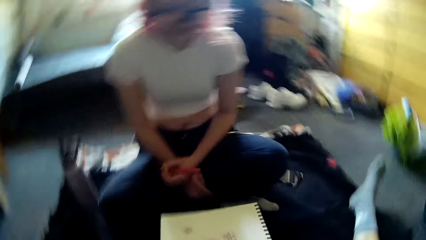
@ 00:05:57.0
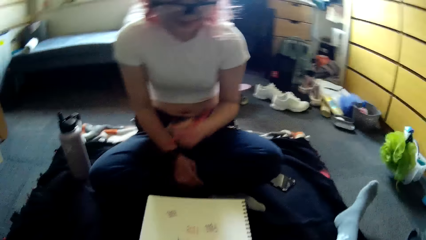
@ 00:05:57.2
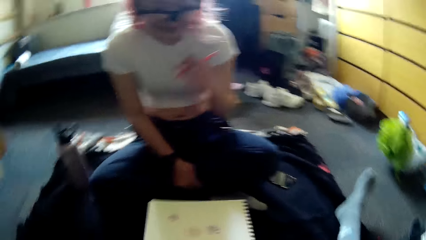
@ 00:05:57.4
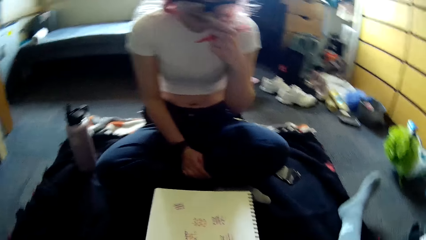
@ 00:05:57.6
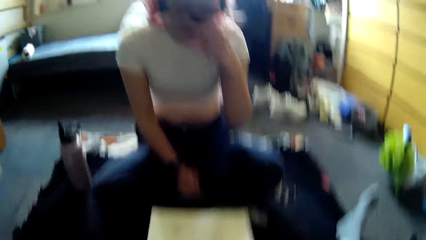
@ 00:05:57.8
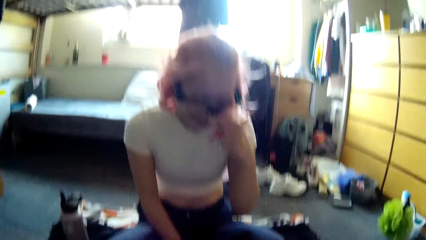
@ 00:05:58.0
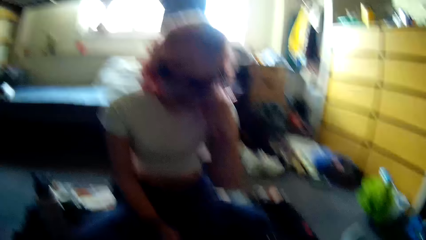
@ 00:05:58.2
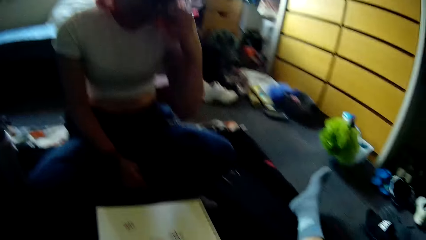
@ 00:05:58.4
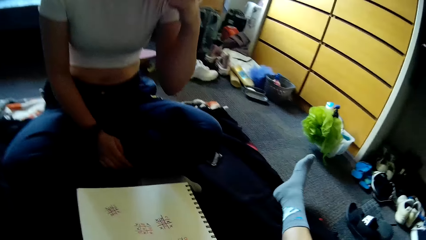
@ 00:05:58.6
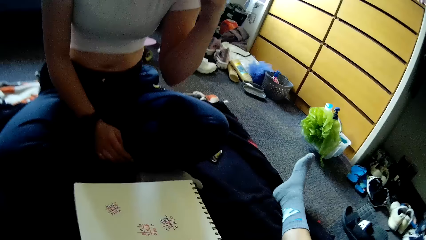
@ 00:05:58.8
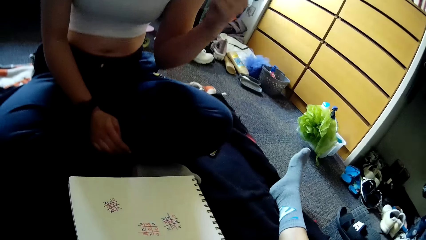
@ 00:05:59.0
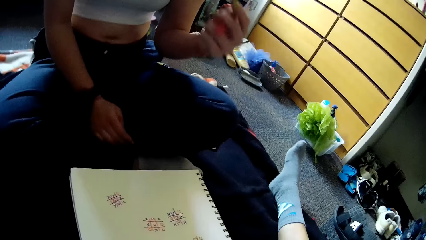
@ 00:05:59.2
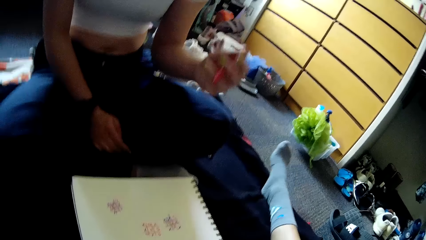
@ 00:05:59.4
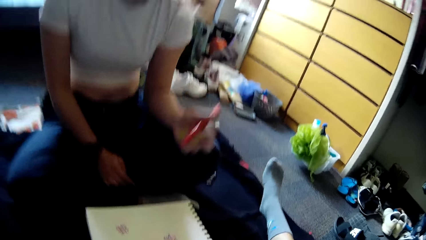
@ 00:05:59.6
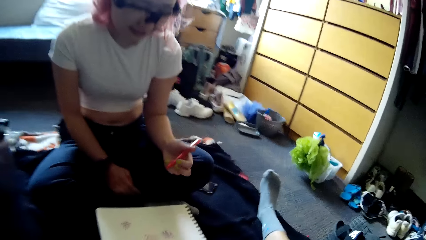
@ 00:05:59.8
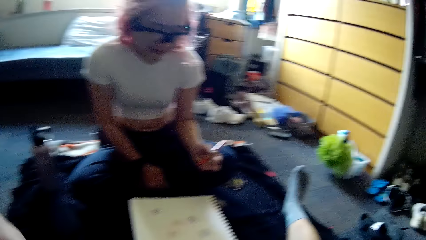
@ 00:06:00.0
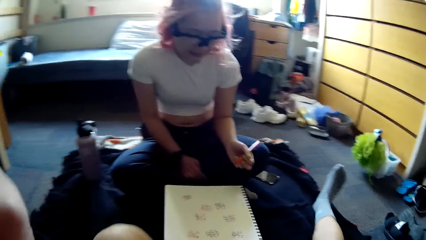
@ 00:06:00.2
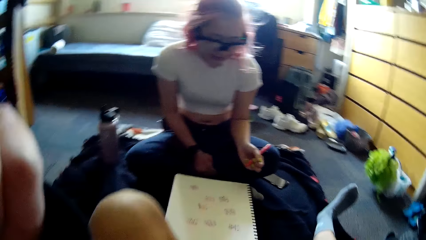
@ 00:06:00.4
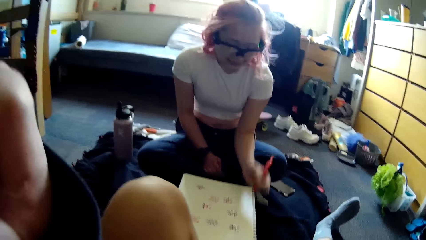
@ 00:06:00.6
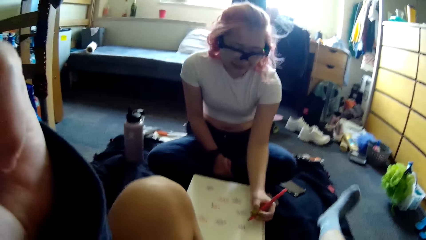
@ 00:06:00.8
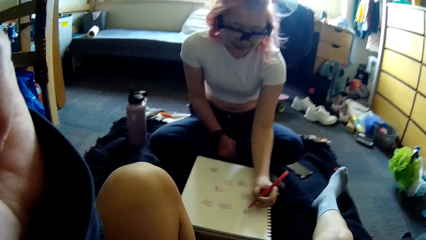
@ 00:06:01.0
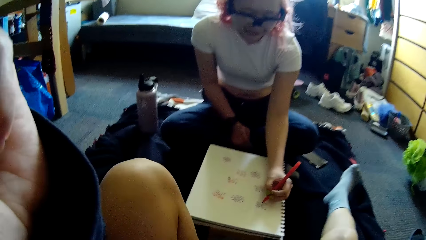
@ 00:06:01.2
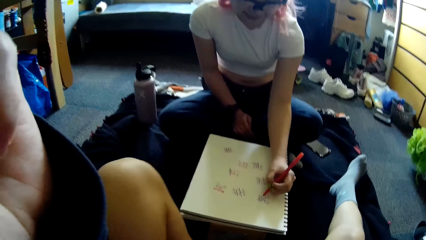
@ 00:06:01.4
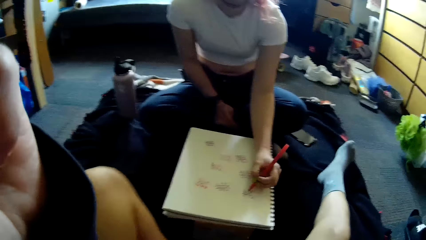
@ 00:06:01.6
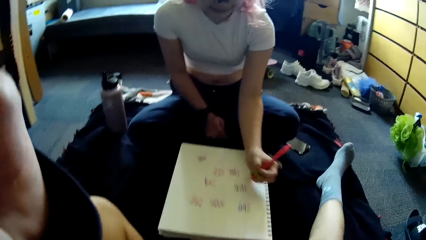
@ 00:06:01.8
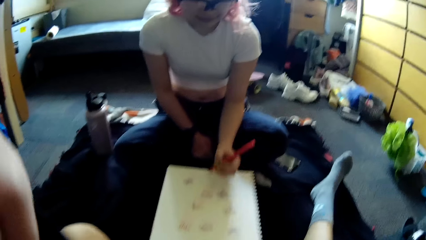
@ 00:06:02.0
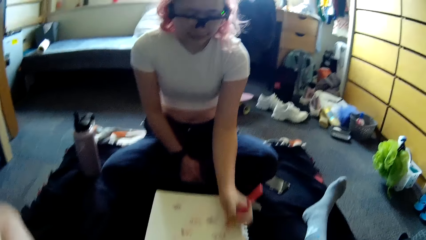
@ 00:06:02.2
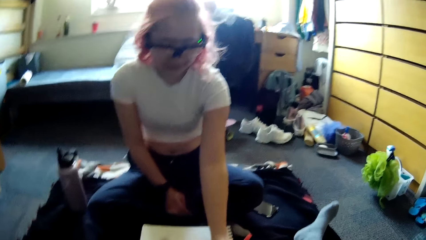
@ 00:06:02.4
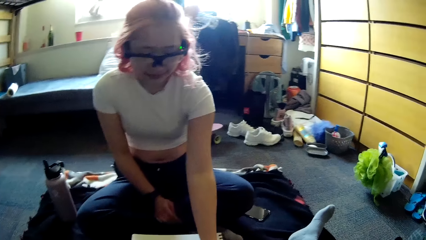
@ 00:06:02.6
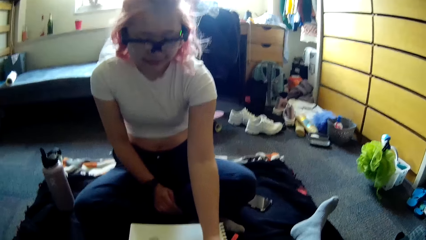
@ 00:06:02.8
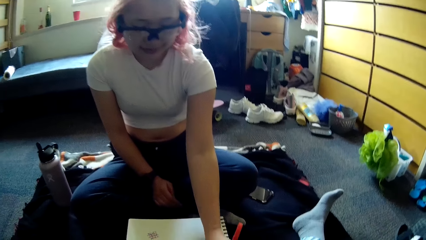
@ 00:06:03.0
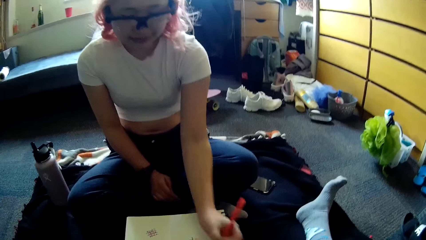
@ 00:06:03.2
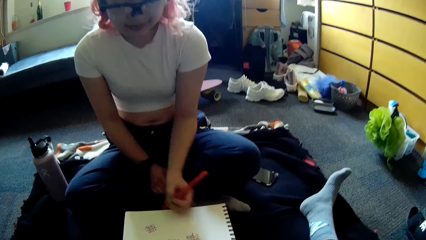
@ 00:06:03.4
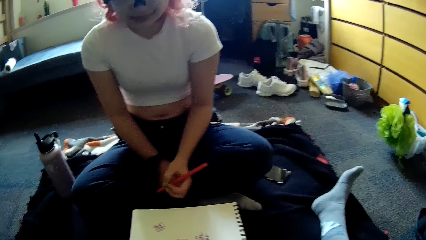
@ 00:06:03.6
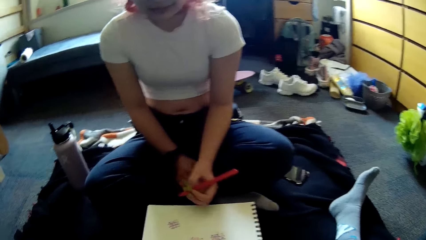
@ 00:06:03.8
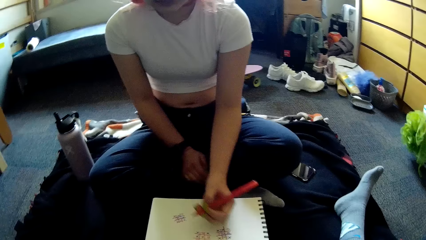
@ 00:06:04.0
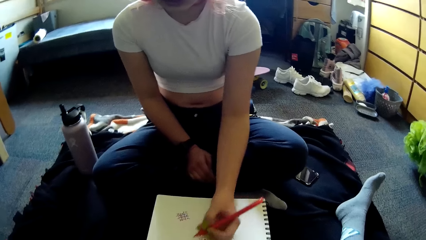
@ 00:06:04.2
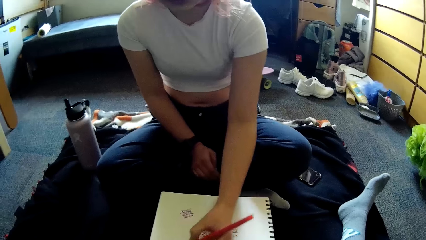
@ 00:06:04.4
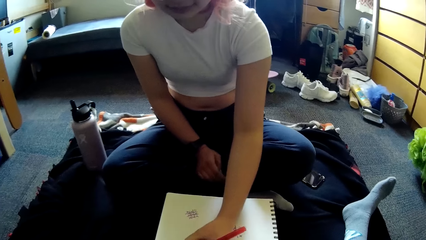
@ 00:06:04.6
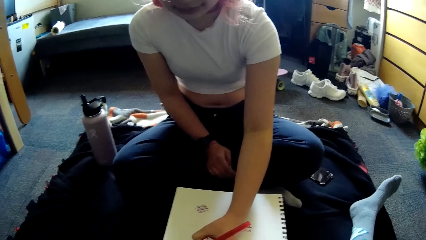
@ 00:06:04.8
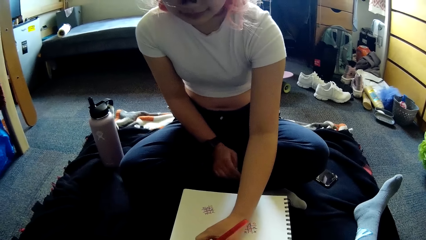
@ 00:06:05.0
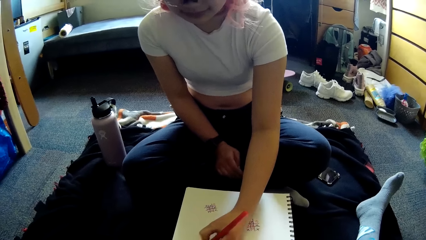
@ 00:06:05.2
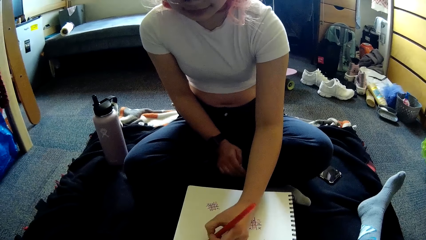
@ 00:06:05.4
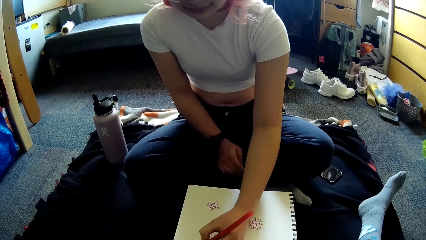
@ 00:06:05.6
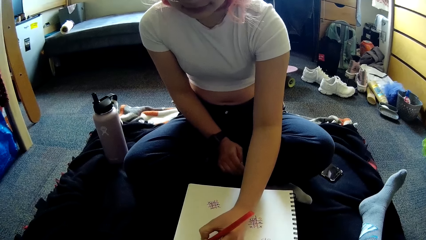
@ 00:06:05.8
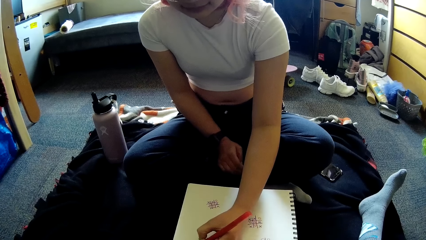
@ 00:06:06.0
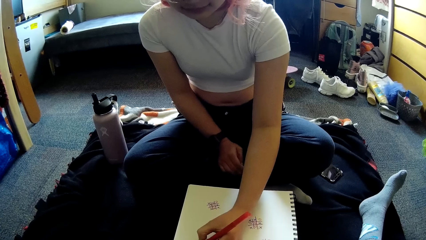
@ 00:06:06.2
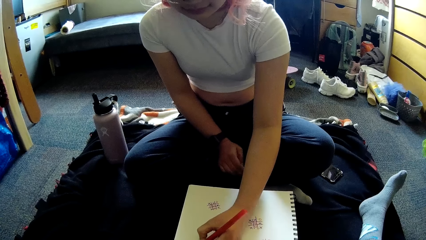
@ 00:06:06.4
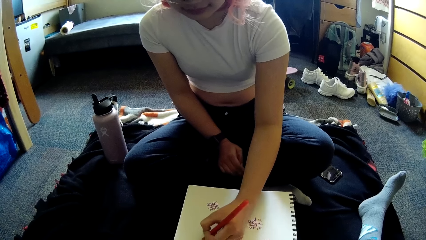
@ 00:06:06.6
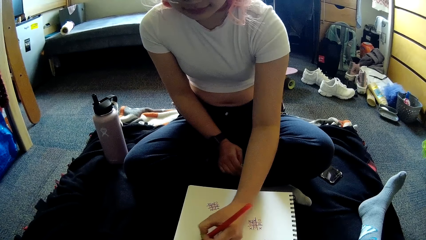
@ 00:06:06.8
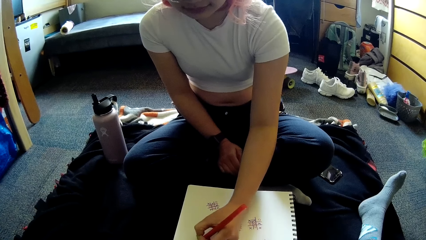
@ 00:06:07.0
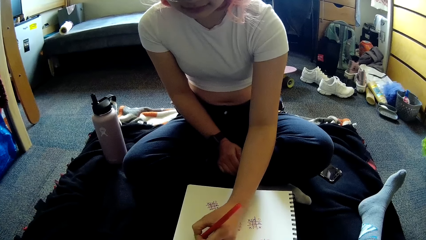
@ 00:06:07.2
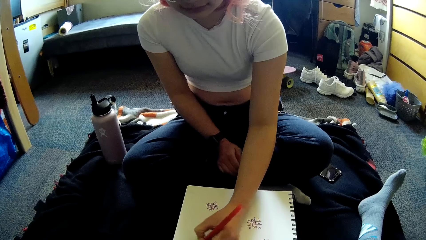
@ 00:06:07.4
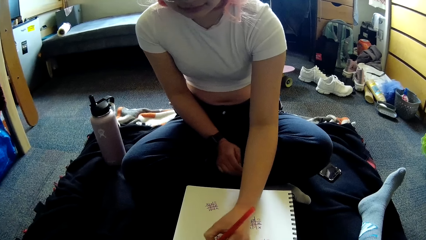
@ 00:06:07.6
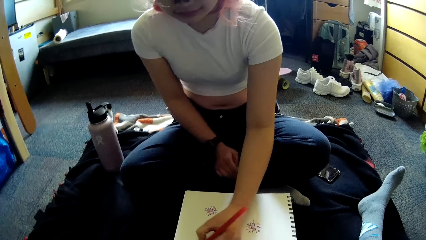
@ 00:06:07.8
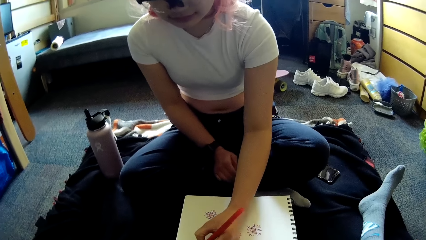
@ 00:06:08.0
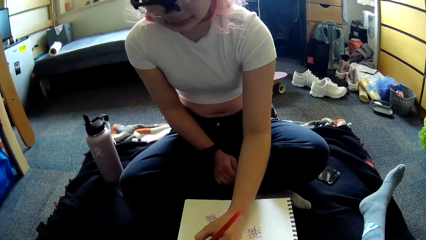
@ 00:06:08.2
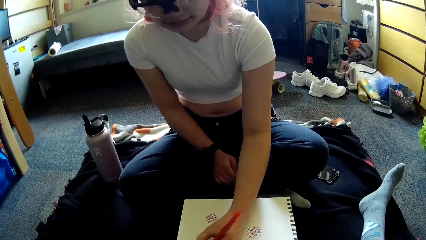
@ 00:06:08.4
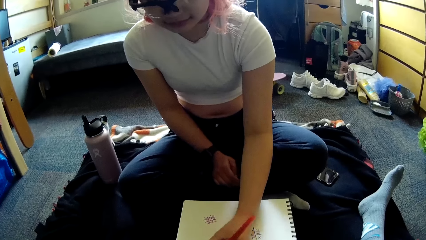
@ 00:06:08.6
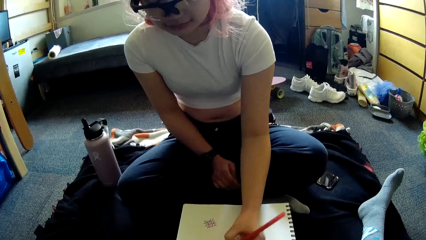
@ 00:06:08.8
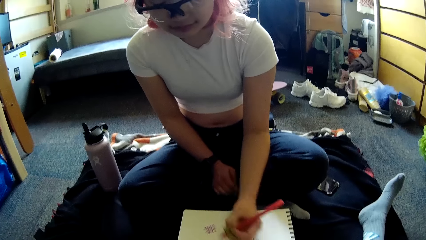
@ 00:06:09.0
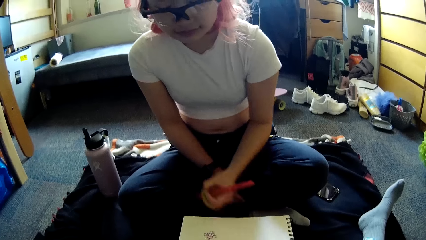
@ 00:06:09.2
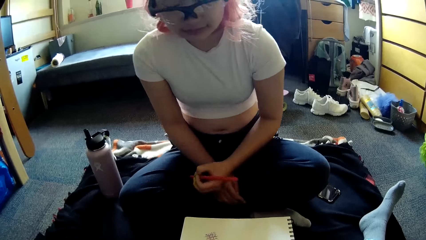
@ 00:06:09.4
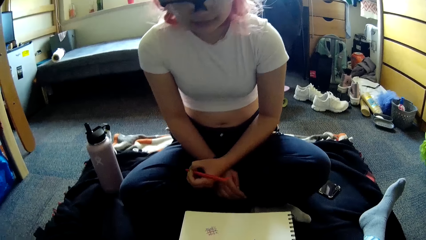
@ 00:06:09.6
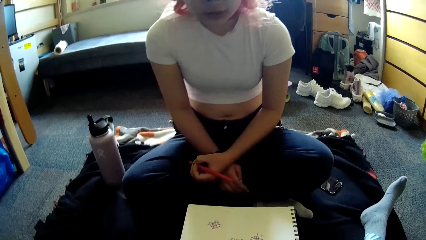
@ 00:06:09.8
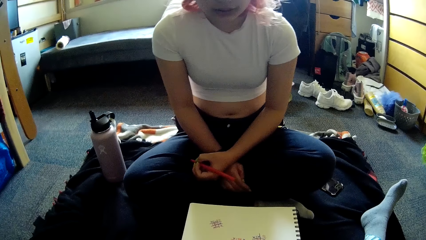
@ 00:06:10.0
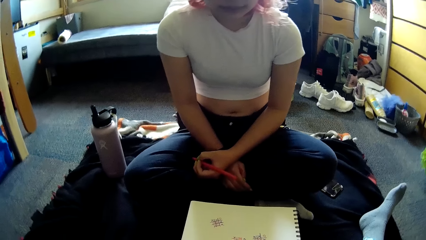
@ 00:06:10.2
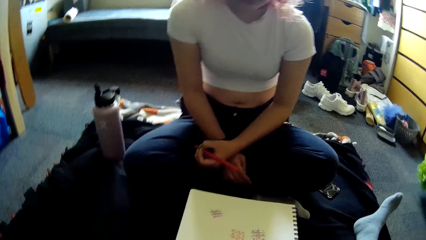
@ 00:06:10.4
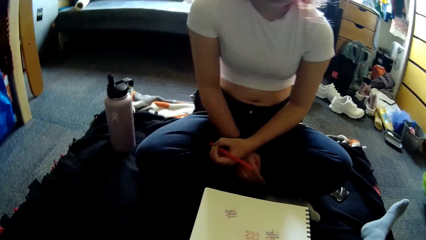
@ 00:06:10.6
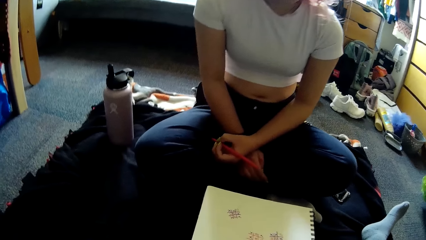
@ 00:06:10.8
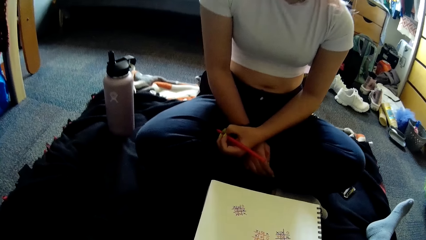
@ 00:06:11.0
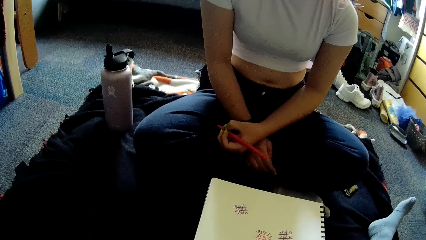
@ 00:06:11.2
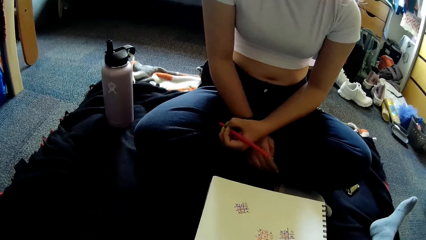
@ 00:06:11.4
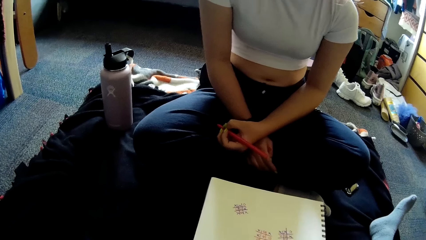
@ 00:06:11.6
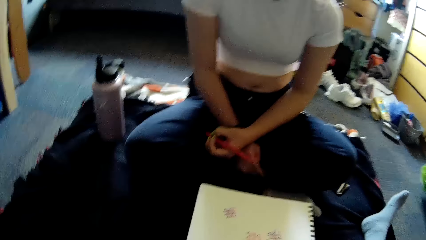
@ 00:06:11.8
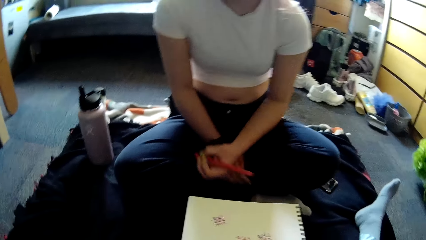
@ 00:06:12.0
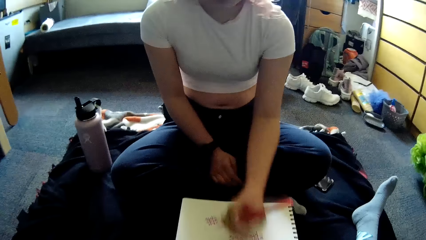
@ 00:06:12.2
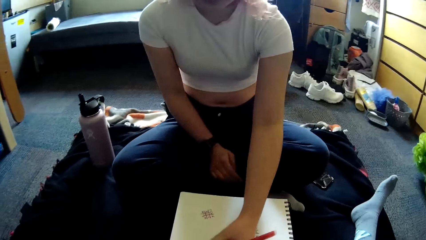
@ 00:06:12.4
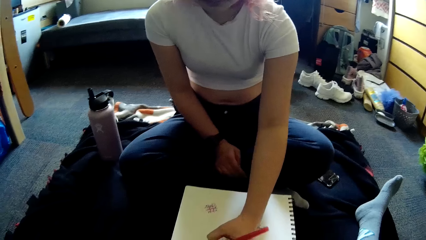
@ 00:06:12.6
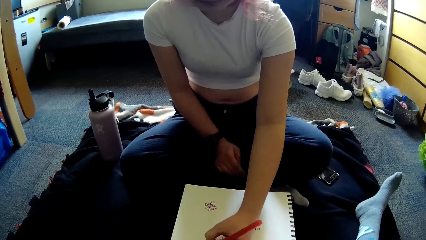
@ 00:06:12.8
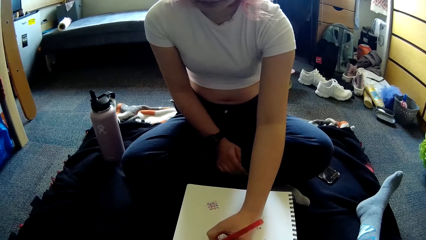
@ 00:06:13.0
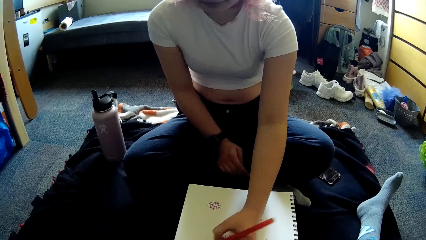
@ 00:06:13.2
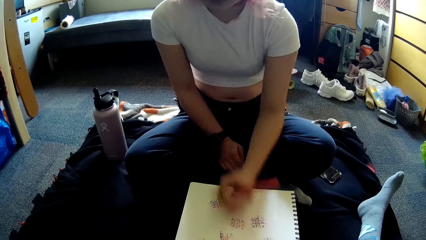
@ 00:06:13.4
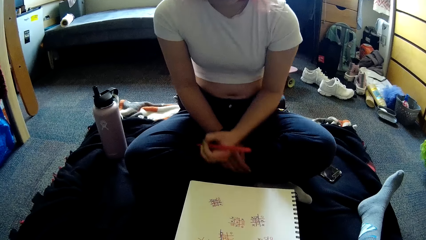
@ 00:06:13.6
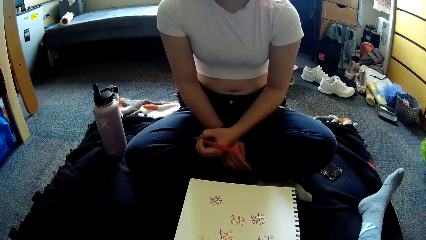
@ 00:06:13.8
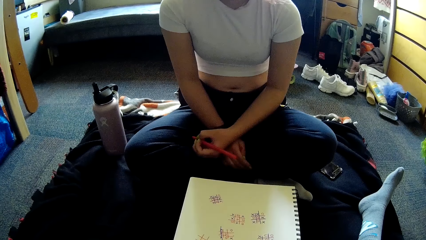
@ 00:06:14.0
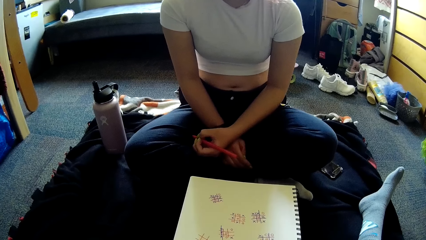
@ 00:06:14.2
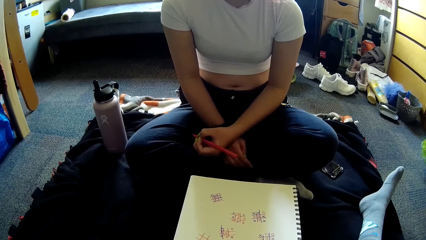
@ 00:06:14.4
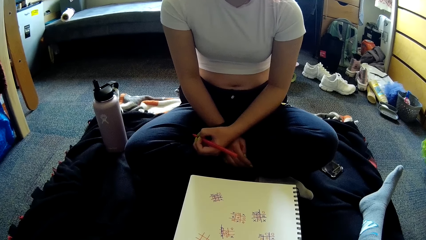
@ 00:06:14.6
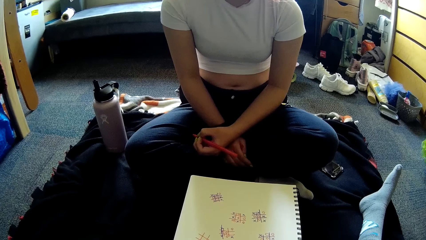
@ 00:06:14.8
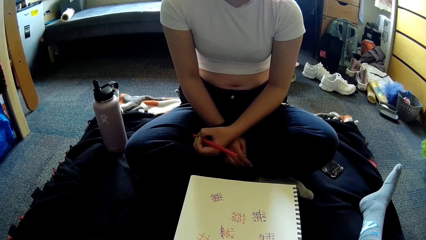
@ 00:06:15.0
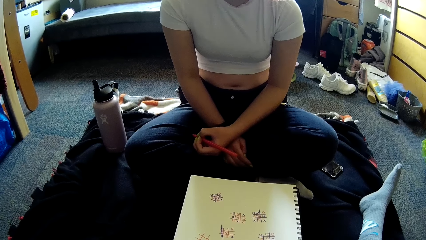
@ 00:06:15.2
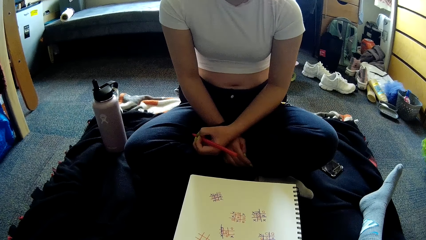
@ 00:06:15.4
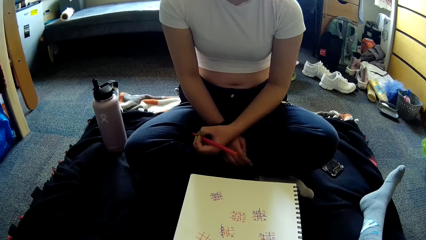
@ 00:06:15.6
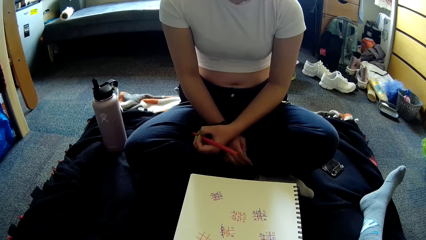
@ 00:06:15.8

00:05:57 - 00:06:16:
The camera wearer shakes herself. A woman writes in the book with the pen in her left hand. The camera wearer touches her camera. The woman writes in the book with the pen in her left hand again. The woman stops writing. The woman writes on the paper and looks on the paper. The woman writes in the book with the pen in her left hand.
